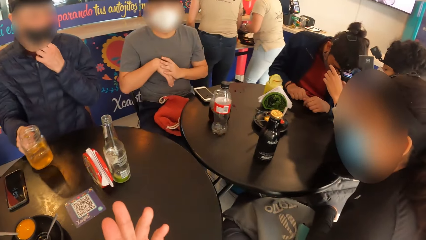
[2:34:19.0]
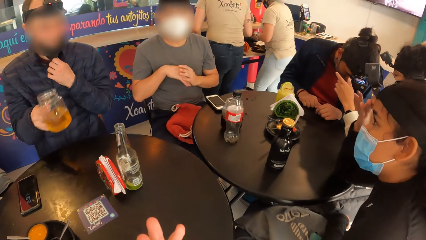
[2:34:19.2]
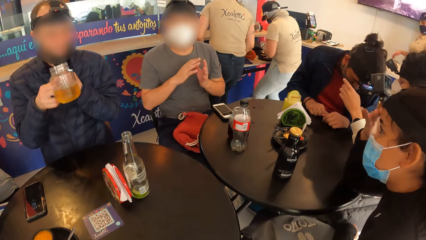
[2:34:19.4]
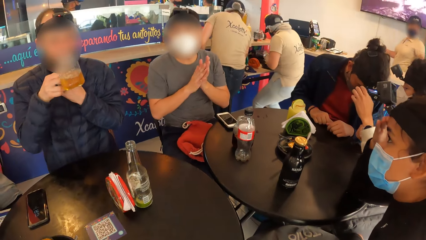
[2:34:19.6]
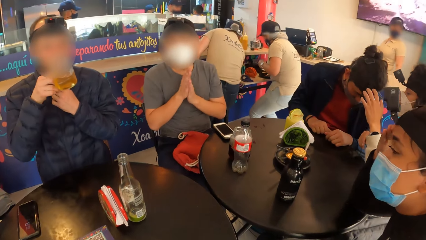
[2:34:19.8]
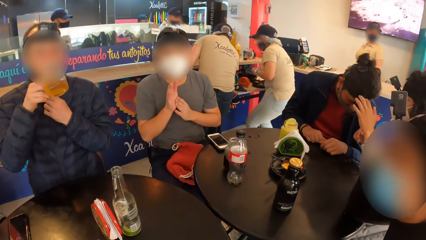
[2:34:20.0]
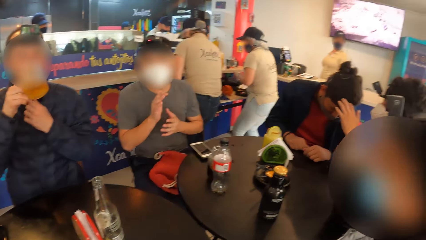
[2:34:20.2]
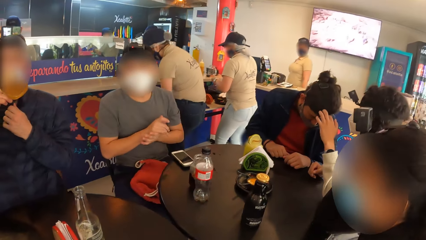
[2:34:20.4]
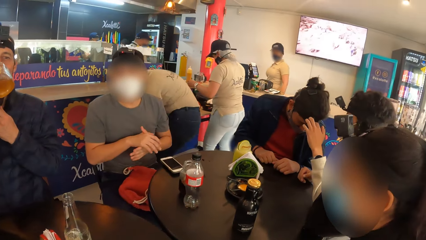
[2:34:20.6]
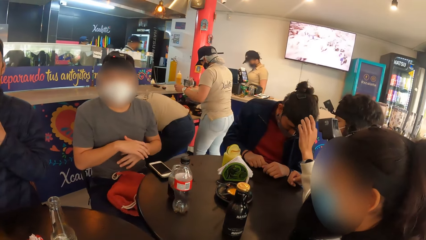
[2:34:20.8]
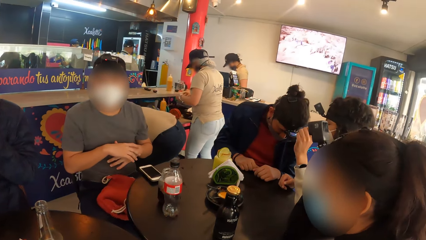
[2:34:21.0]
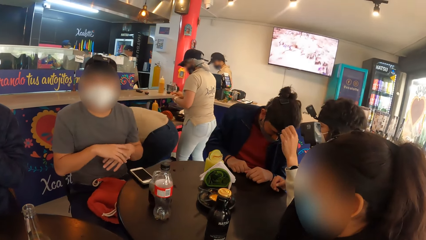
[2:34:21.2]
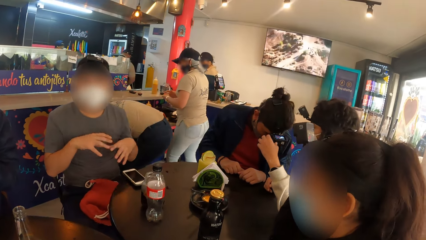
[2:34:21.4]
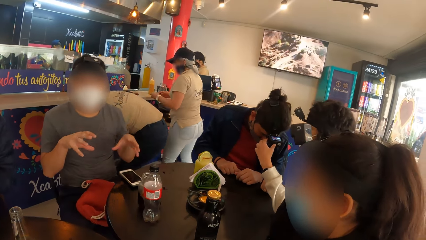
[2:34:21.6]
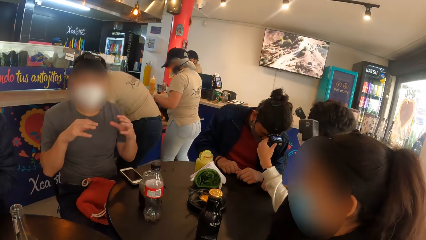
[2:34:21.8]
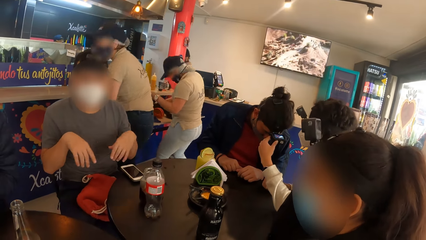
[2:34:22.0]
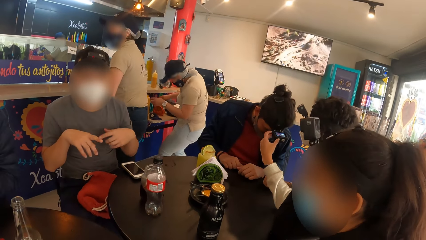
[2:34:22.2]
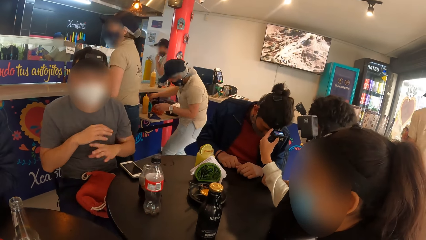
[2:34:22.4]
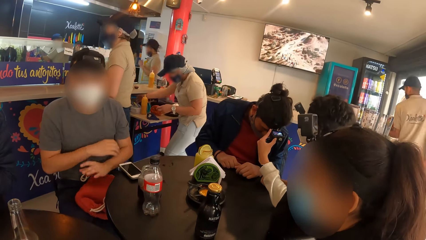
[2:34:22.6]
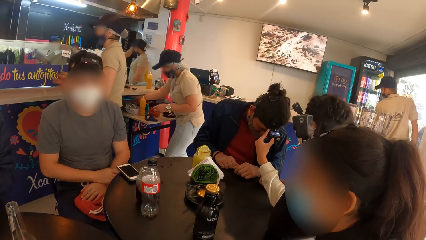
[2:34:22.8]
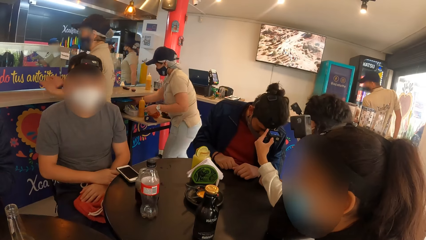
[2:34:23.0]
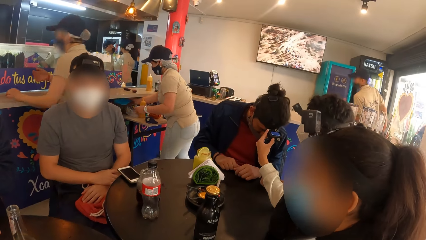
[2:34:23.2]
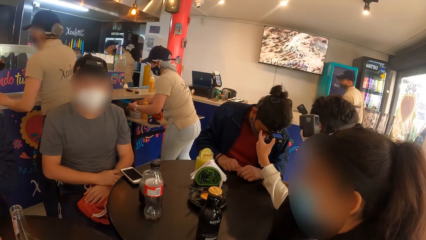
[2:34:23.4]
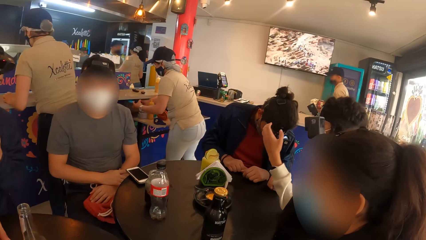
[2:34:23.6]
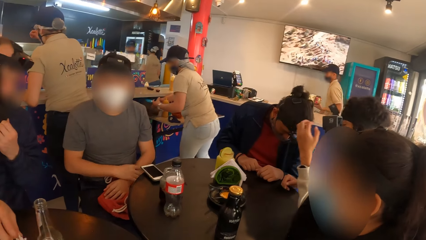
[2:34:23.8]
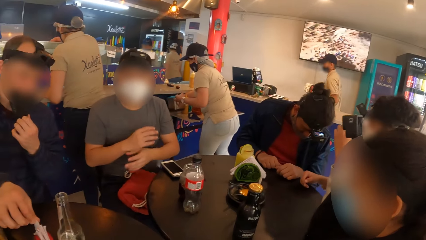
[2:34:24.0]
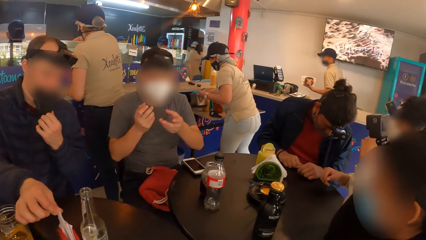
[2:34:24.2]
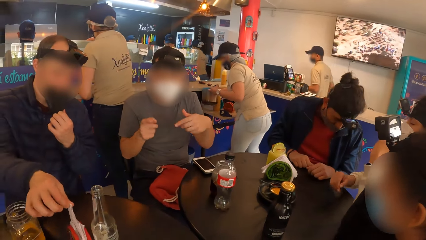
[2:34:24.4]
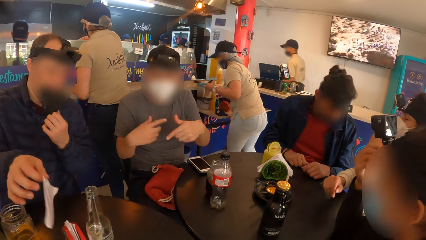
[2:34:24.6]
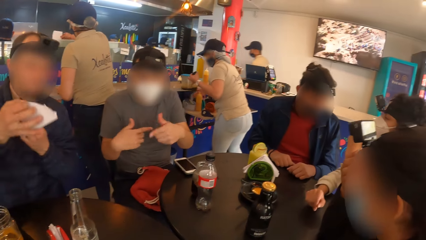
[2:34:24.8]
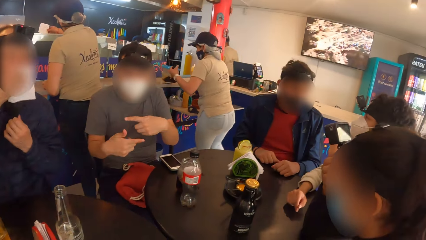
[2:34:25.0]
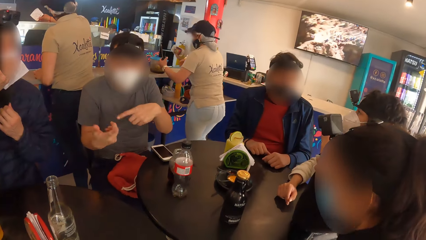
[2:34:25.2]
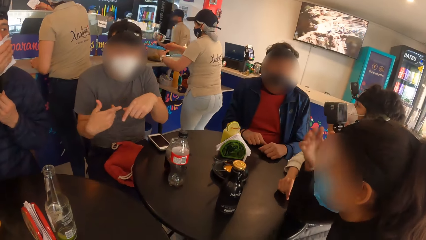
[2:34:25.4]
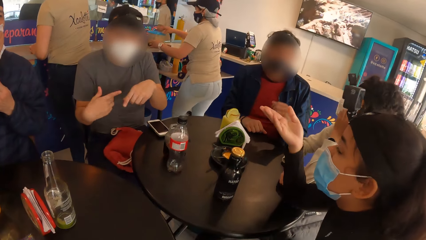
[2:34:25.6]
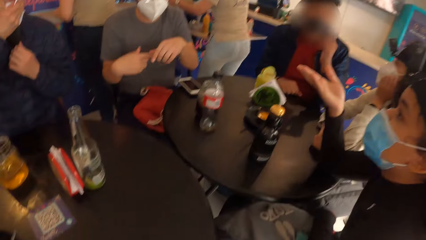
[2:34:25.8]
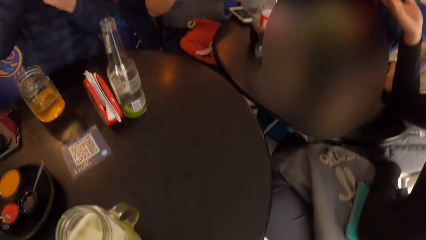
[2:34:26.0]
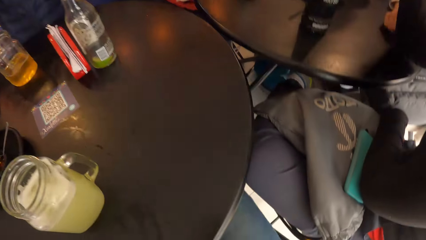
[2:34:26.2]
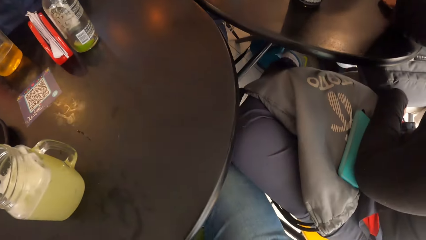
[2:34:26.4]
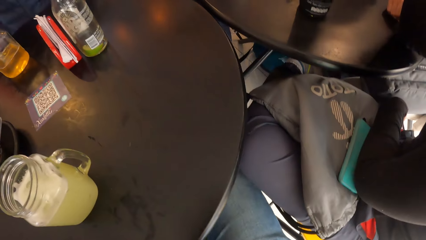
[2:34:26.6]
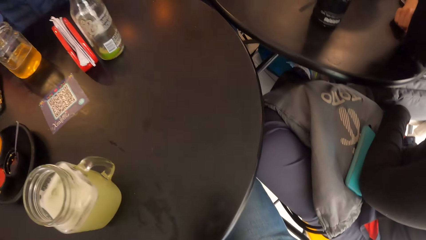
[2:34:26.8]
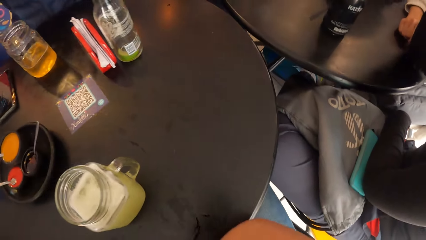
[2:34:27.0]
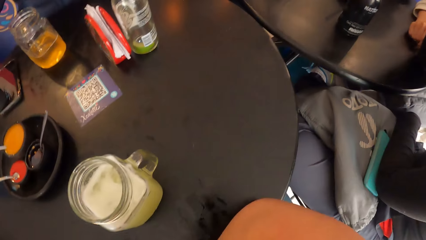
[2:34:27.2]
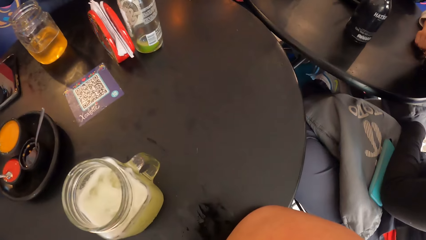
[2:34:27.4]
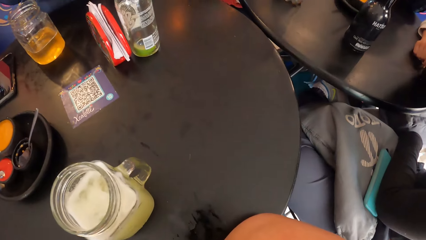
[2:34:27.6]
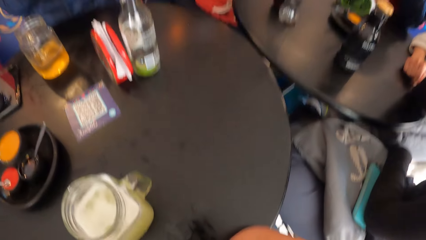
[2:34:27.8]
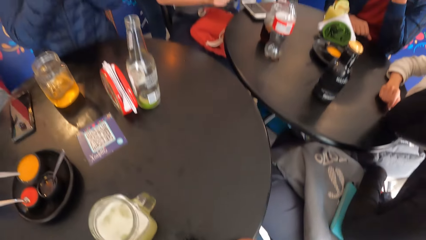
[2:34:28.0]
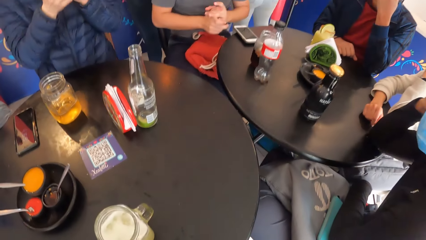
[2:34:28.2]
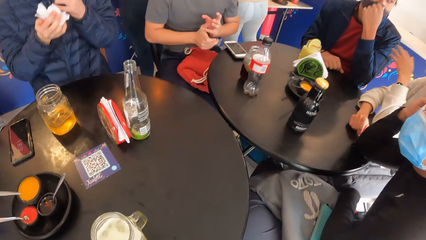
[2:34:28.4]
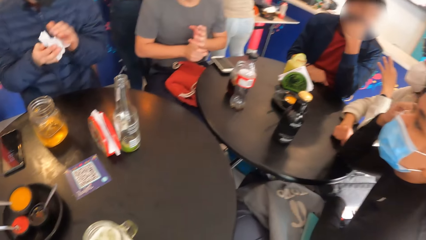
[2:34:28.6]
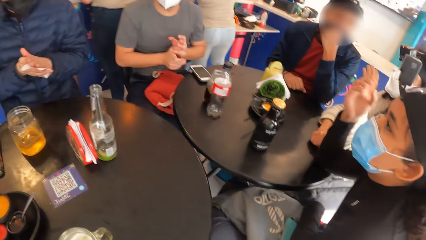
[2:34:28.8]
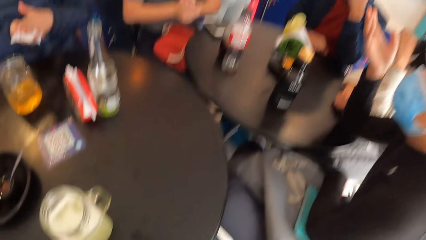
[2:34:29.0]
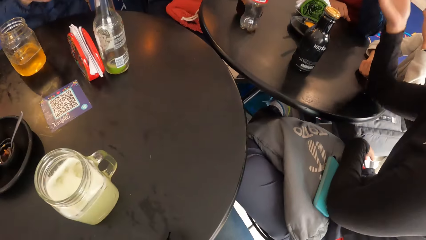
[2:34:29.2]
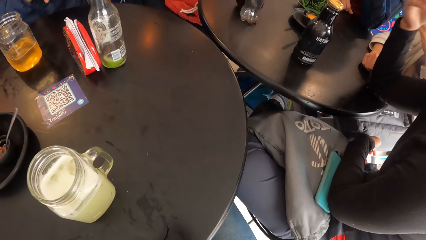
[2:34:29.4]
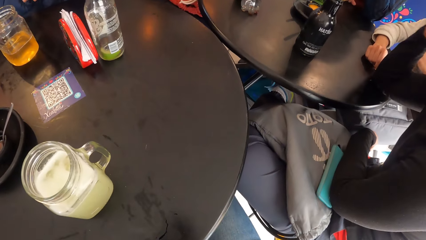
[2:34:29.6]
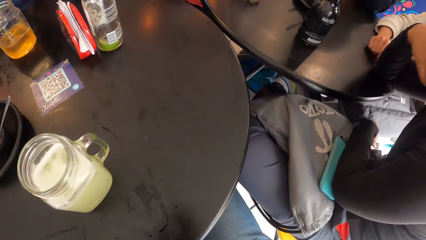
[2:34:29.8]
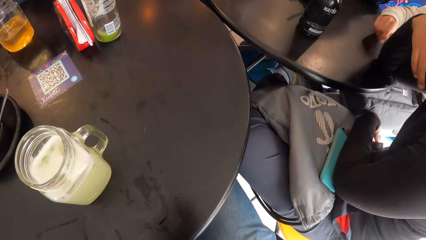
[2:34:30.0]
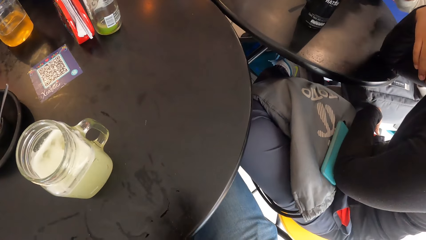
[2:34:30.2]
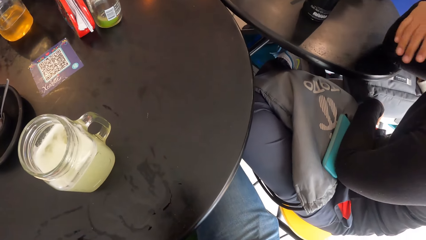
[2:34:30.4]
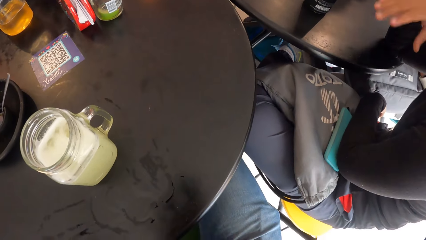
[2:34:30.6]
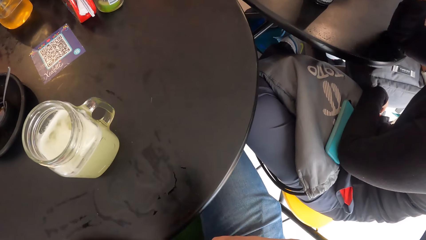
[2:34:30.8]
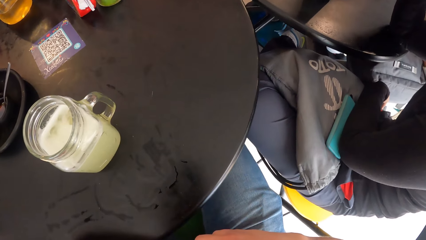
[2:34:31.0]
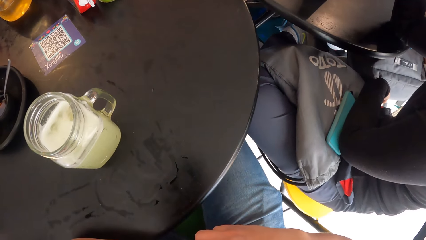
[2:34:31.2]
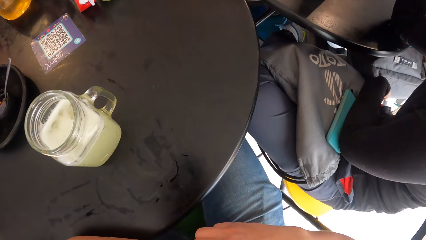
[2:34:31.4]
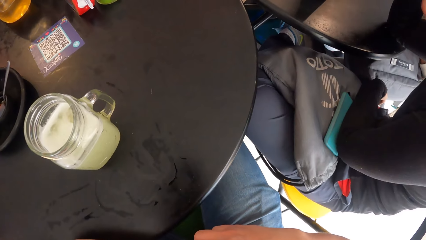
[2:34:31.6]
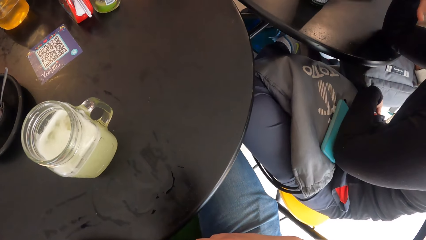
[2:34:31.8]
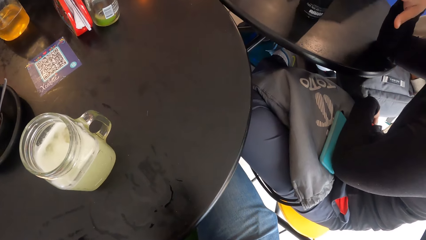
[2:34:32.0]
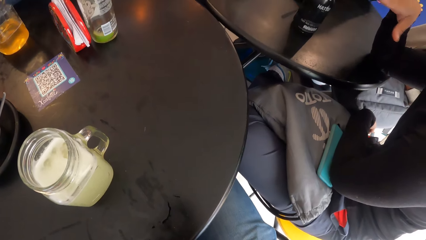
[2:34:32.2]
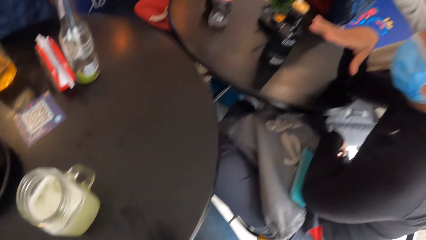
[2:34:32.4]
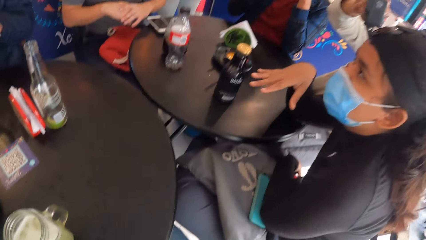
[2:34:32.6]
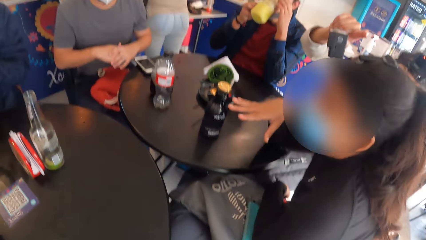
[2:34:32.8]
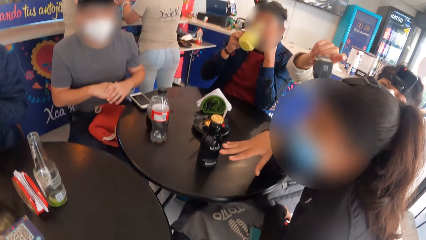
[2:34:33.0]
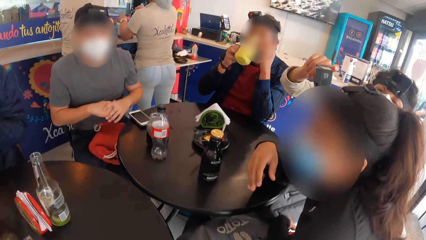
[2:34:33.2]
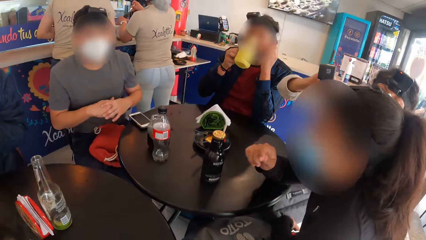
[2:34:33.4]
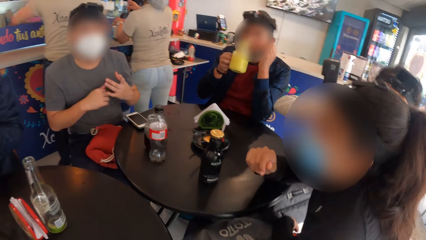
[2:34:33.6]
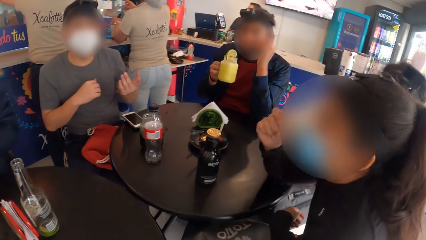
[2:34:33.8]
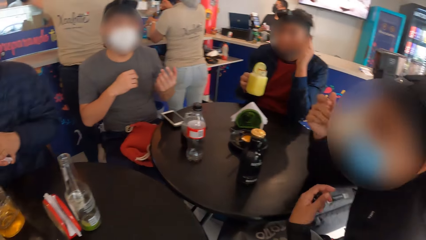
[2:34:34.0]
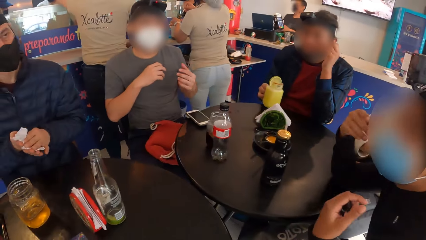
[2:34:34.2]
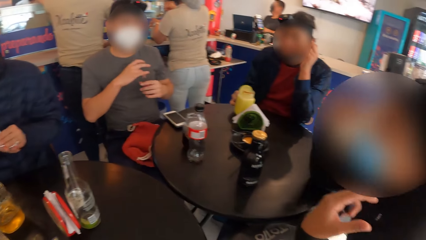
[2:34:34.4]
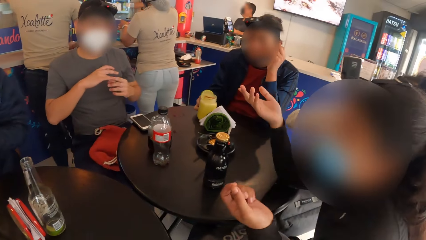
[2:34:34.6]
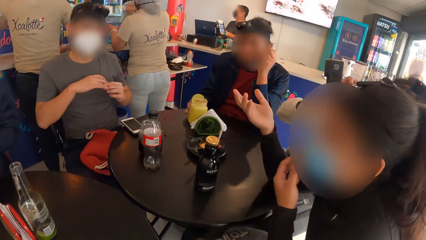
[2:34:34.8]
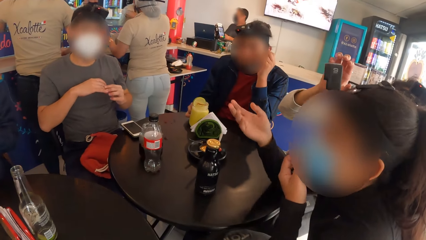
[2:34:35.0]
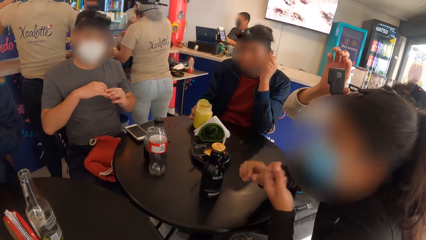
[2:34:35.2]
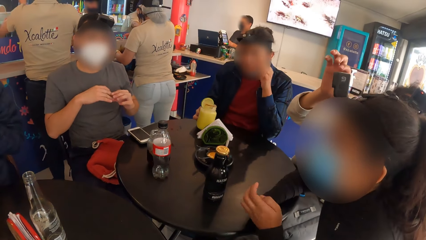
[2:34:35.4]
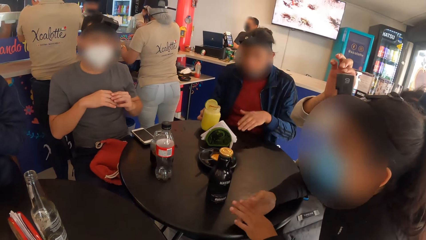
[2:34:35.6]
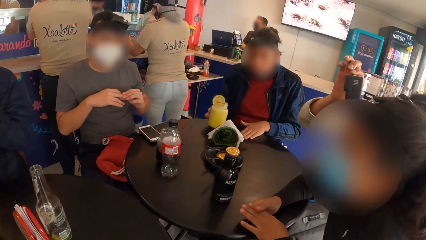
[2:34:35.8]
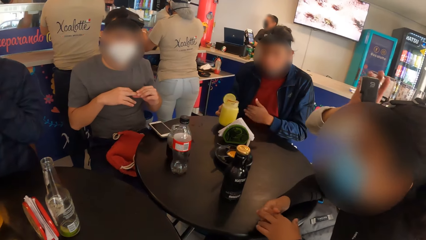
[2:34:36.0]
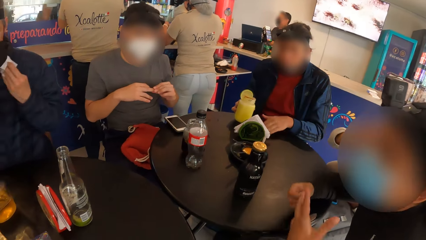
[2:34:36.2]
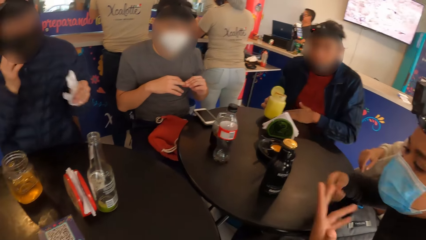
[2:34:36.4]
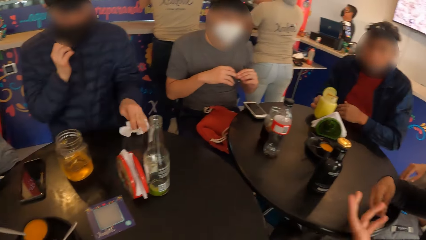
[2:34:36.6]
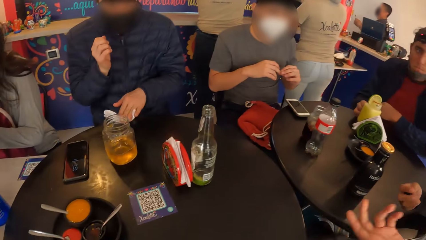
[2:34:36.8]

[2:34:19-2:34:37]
The man picks the cup from the table with his right hand and adjusts a facemask on his face with his left hand. The man drinks juice from the cup with his right hand. The man picks a piece of paper towel from the table with his right hand. The man wipes both hands with the piece of paper towel. The camera wearer looks down. Another man drinks juice from the cup with his right hand. The other man drops the cup on the table with his right hand. The camera wearer looks around. A woman touches the camera on another woman's head with her right hand. The other man wipes the table with his left hand.
